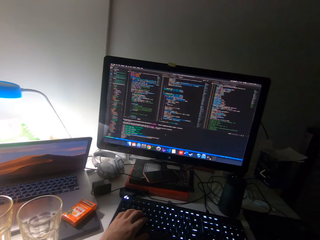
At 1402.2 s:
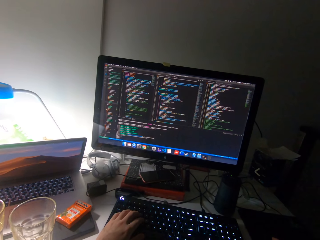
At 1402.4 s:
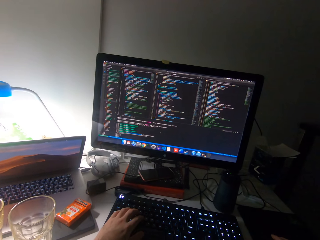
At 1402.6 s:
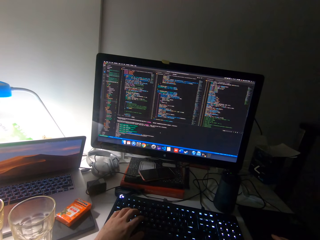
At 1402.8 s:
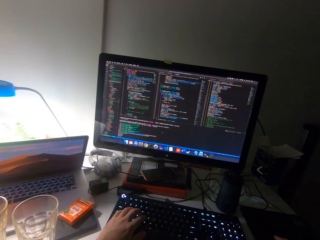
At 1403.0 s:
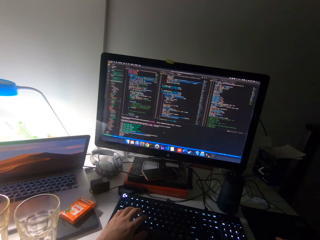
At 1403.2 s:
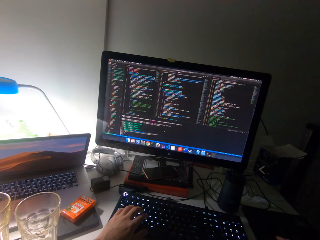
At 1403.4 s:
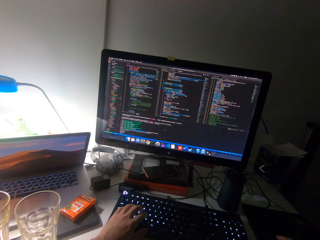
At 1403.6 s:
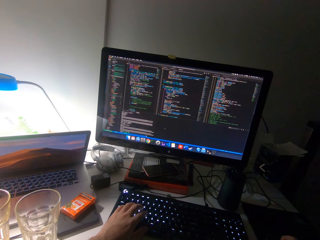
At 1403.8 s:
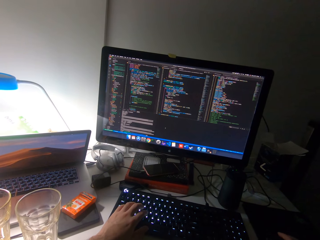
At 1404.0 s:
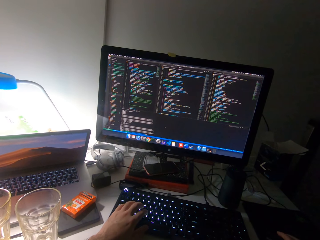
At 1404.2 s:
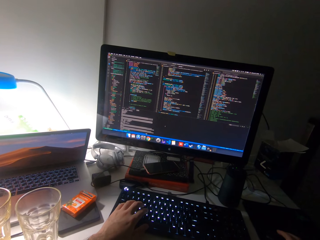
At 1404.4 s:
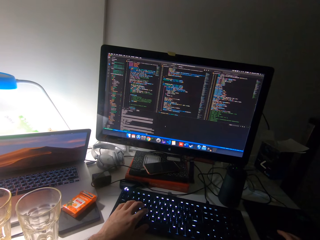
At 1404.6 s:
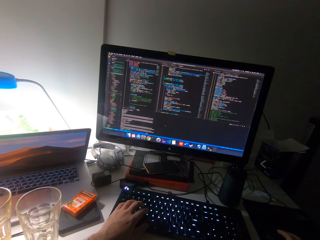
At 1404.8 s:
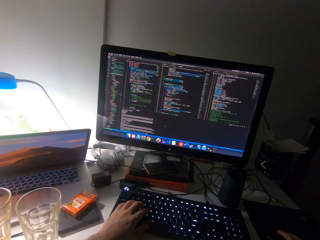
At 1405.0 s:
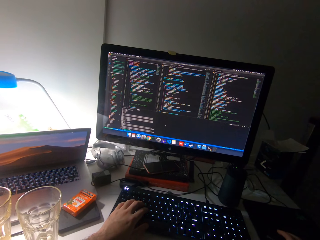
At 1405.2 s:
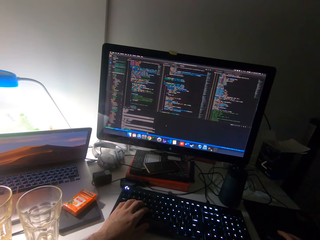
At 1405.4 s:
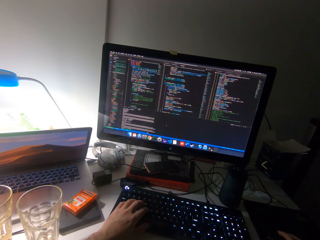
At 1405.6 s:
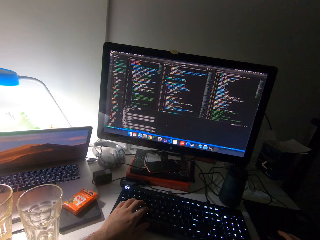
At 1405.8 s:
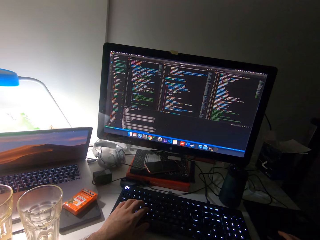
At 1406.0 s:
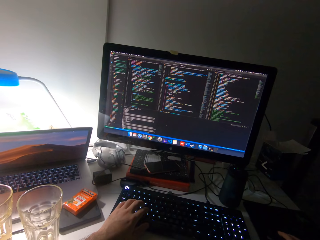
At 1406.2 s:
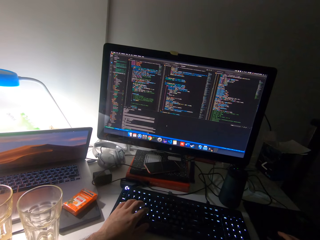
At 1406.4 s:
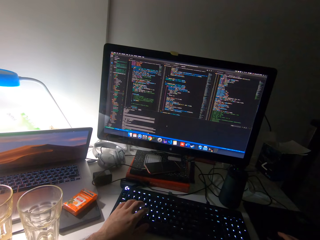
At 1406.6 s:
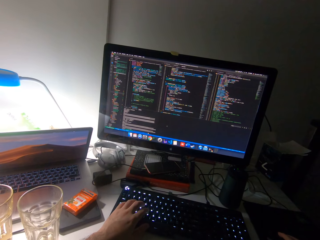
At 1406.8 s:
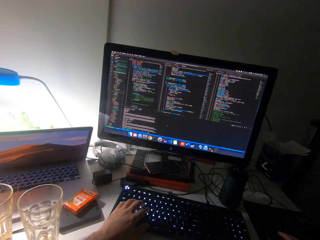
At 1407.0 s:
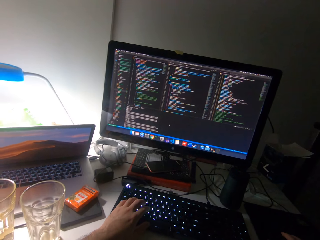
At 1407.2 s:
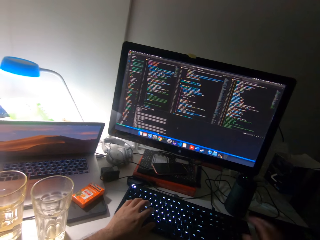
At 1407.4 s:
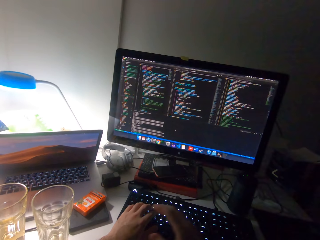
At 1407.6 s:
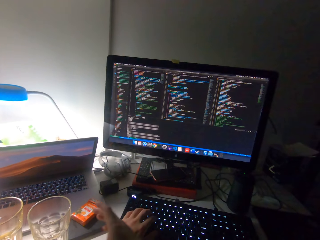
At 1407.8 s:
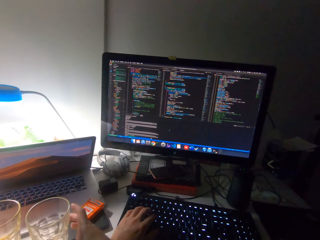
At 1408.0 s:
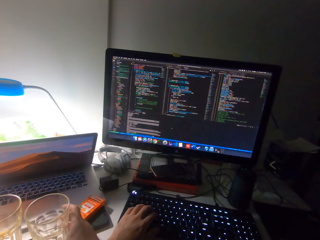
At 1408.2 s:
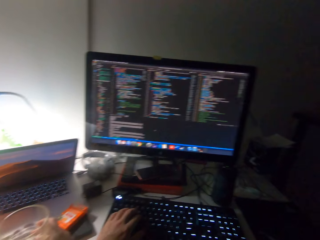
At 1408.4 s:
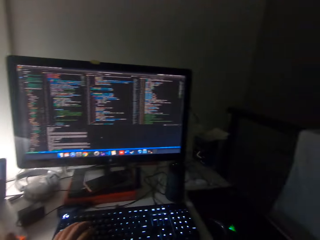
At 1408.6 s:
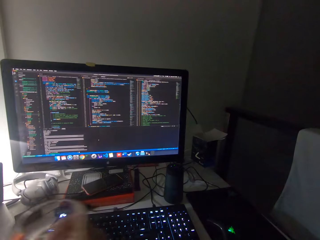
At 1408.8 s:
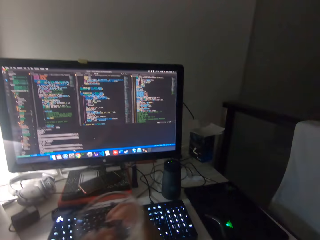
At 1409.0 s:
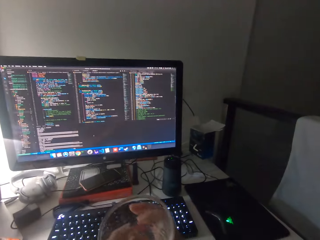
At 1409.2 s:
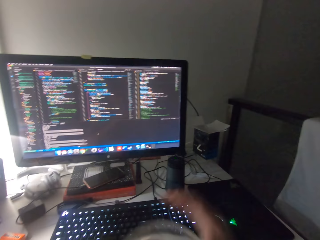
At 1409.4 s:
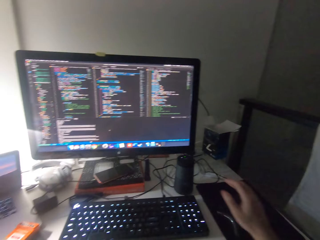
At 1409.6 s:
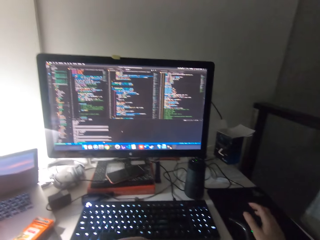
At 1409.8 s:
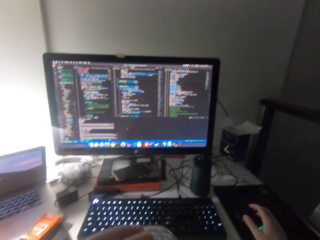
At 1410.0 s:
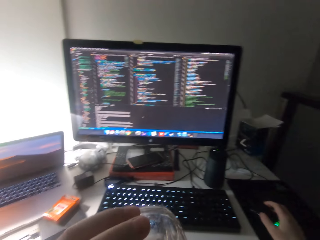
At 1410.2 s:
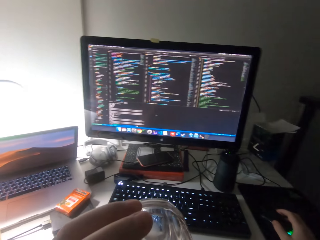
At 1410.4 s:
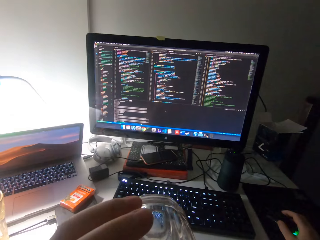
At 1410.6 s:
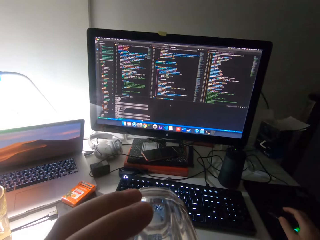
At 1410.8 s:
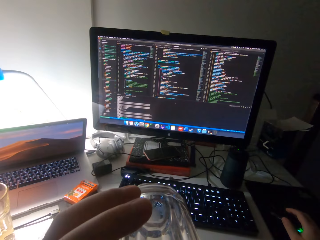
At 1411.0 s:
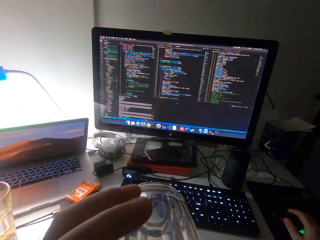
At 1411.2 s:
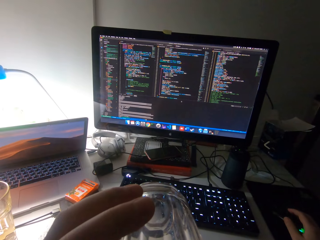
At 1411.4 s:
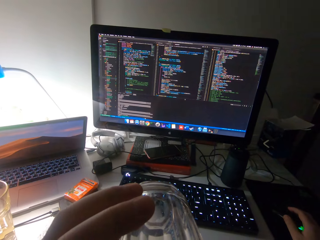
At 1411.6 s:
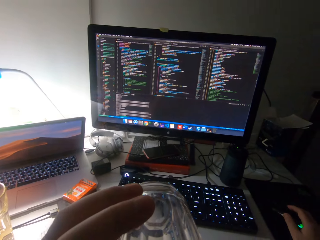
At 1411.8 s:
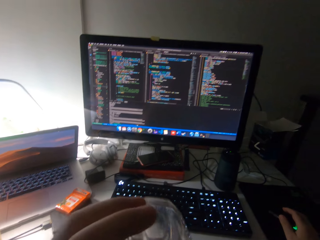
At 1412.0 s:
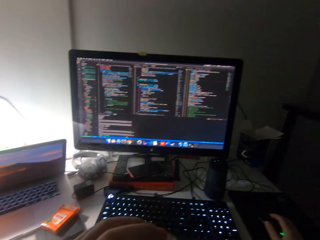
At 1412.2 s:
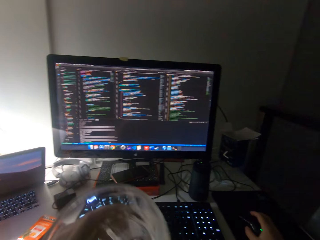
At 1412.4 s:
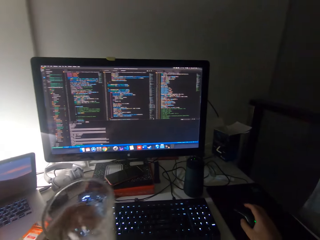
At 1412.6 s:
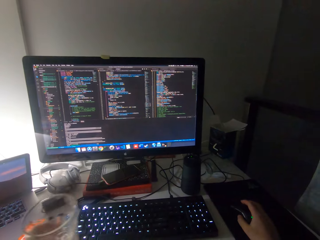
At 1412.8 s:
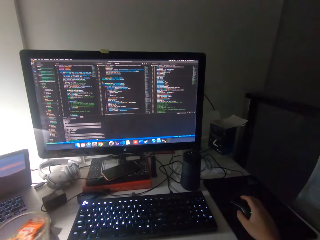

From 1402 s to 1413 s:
The camera wearer scrolls the mouse. He picks up a glass cup from the computer desk with his right hand. He drinks something. He places his right hand on the mouse.

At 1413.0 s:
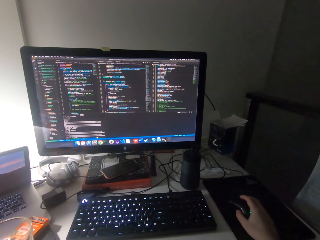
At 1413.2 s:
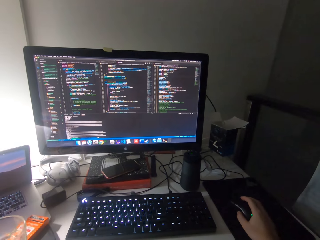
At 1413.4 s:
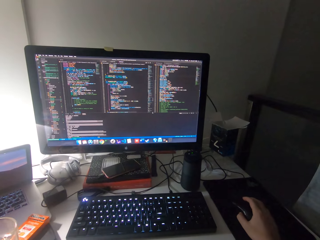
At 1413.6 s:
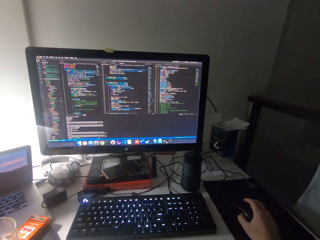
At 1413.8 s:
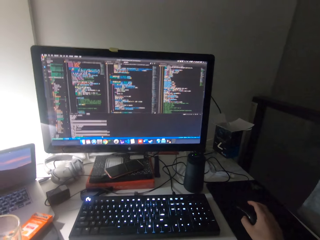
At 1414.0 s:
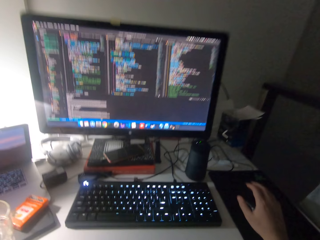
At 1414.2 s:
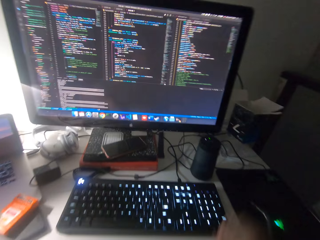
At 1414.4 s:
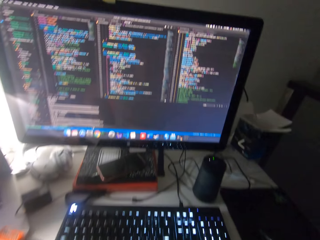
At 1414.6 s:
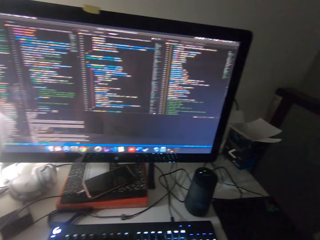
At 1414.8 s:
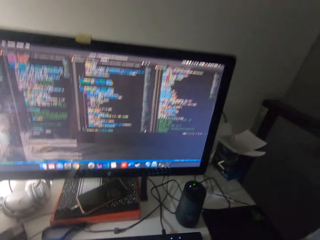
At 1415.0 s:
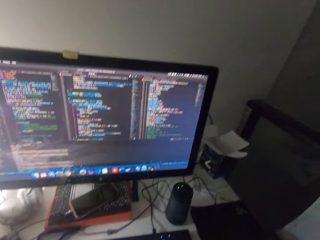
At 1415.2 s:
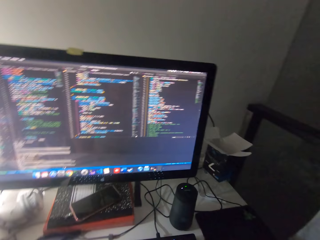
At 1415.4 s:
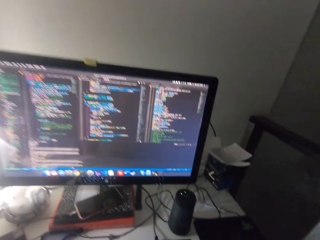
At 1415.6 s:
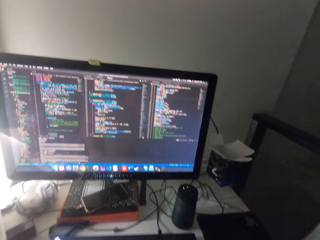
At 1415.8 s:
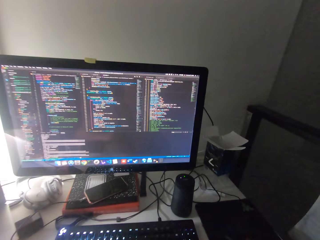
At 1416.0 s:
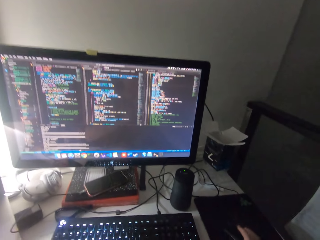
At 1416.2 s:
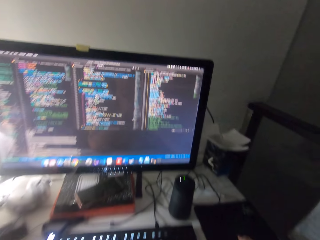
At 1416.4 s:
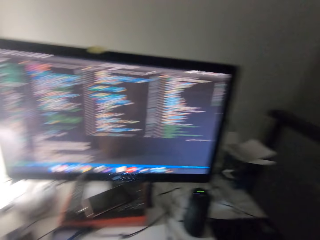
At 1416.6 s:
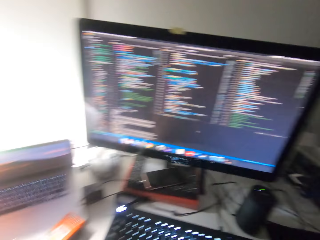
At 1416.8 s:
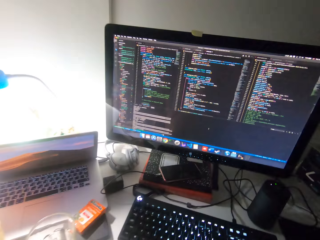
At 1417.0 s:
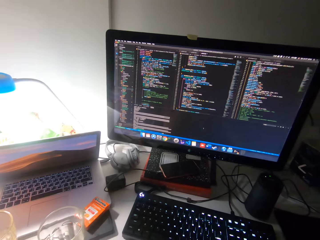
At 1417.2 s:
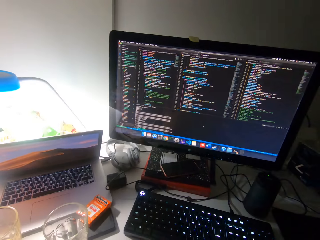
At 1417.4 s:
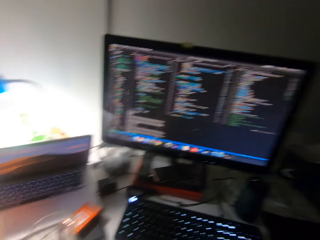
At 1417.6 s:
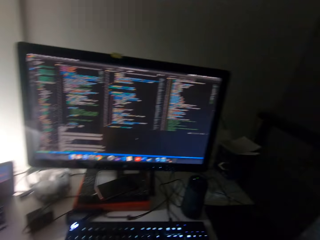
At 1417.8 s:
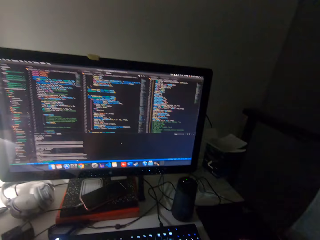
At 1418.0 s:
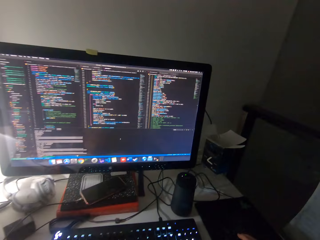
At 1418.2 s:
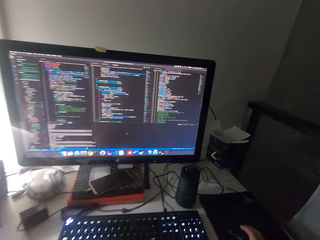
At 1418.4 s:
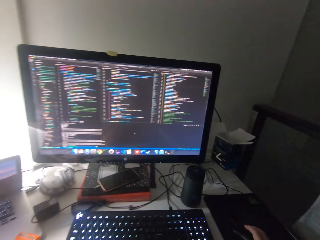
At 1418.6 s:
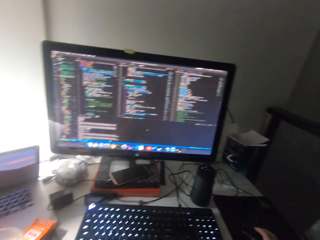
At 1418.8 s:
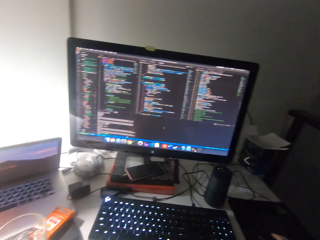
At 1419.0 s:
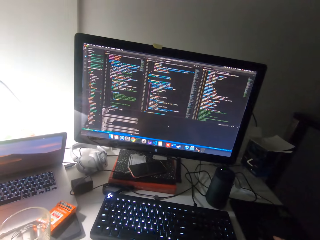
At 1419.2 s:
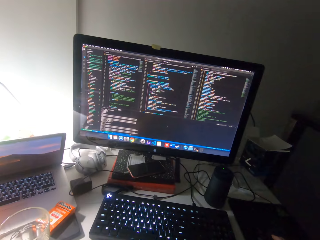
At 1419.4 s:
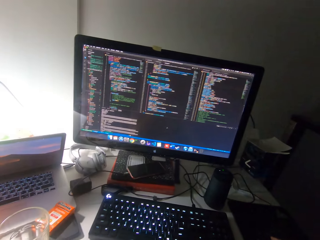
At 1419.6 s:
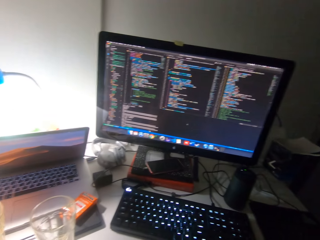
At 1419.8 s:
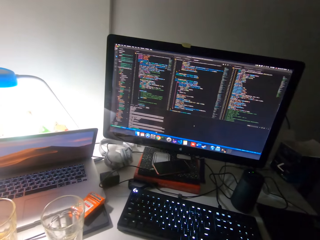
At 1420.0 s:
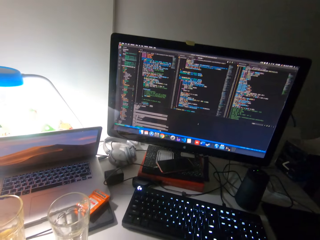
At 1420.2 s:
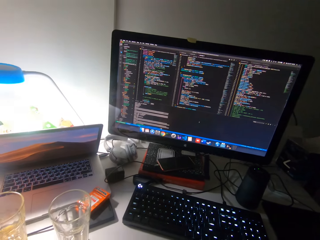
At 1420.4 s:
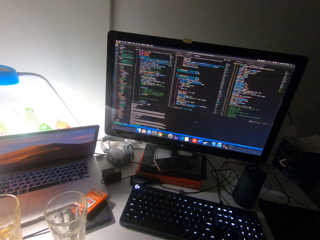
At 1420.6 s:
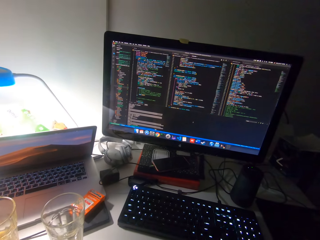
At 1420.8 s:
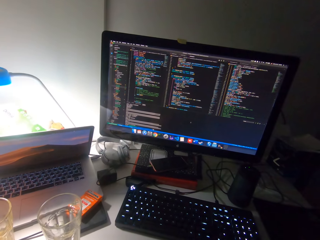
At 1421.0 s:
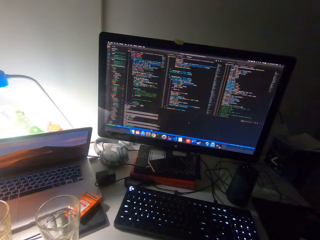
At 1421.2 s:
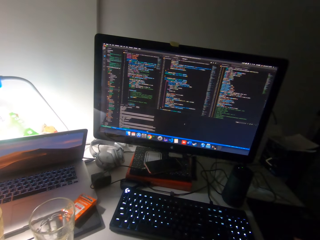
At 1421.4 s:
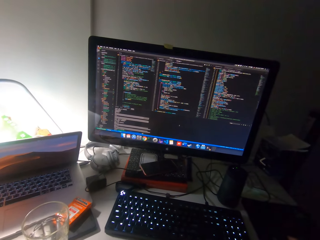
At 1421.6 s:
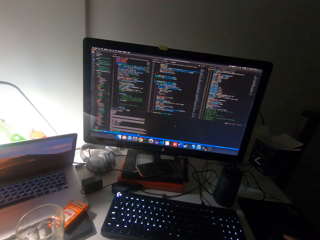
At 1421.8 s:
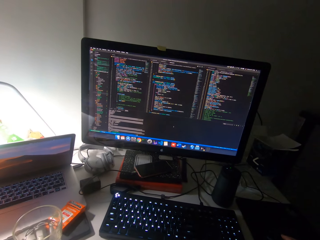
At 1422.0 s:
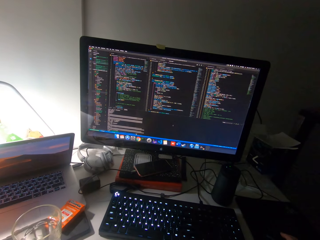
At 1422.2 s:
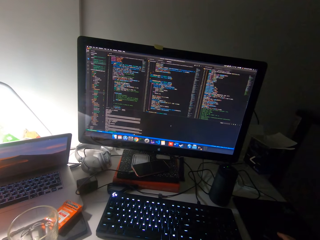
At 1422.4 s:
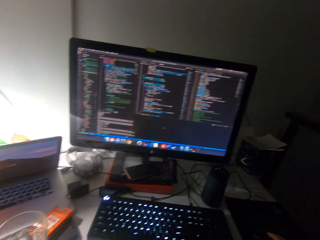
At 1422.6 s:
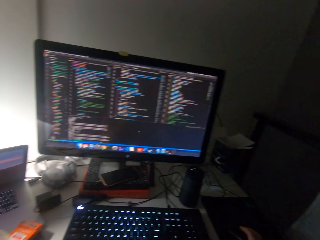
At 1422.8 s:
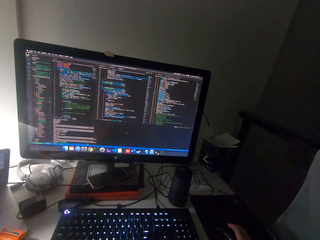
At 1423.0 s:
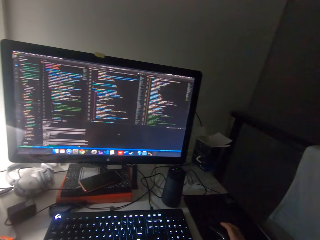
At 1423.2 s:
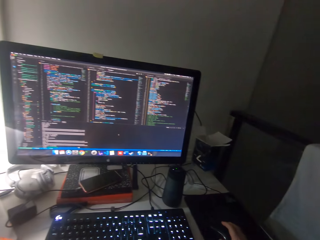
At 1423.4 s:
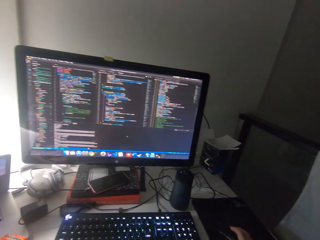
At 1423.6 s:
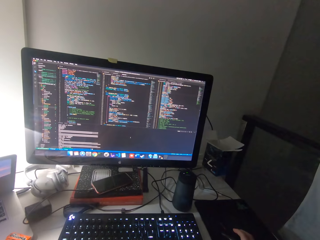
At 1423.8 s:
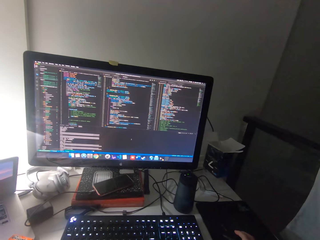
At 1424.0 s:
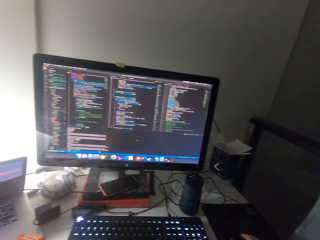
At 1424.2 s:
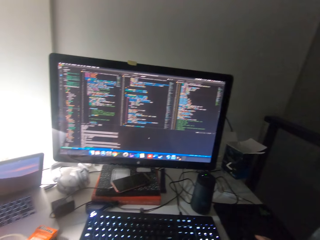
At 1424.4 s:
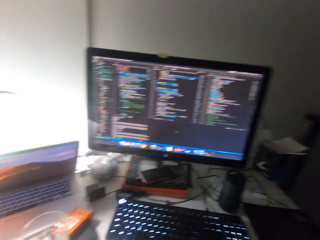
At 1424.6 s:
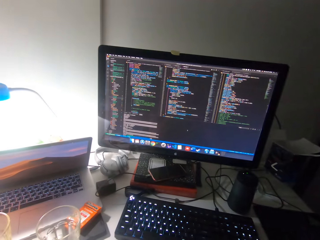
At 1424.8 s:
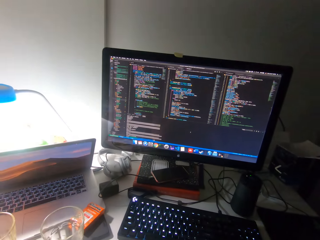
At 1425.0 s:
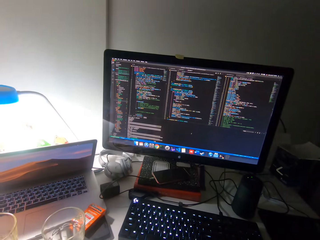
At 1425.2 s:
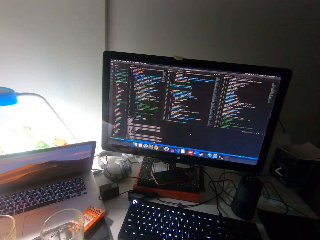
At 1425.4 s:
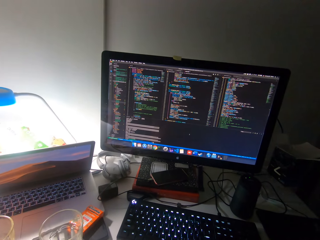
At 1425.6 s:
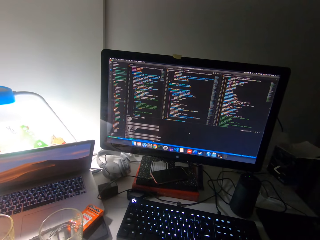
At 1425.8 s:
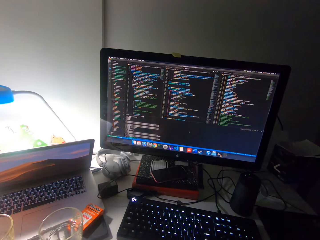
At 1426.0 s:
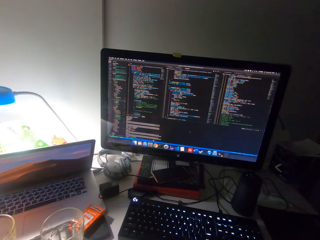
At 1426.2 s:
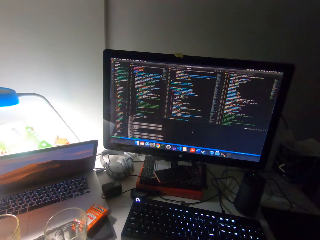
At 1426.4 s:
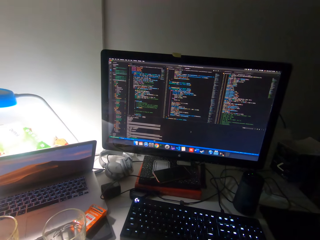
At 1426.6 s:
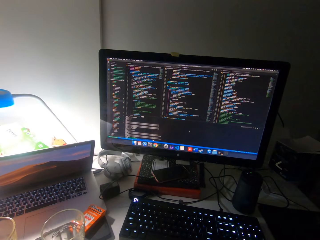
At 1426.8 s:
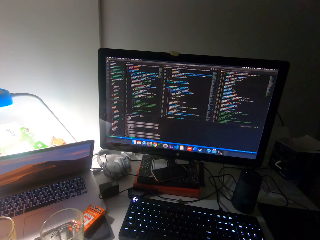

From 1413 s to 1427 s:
The camera wearer drops the cup on the computer desk with his left hand. He moves his head.
